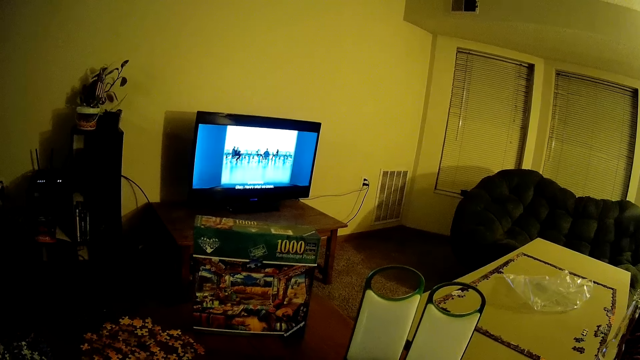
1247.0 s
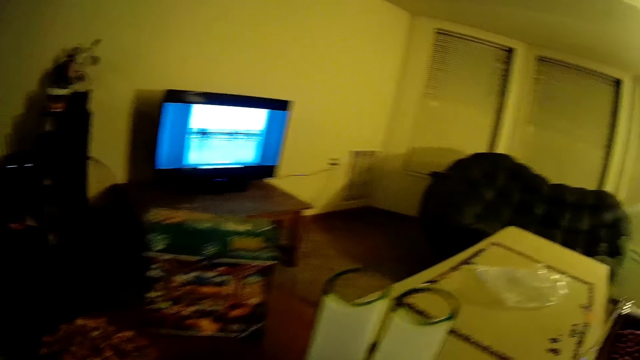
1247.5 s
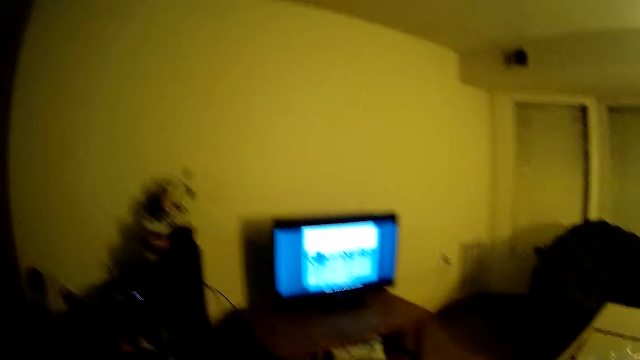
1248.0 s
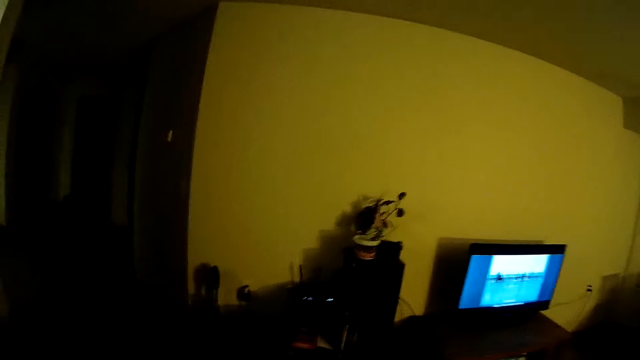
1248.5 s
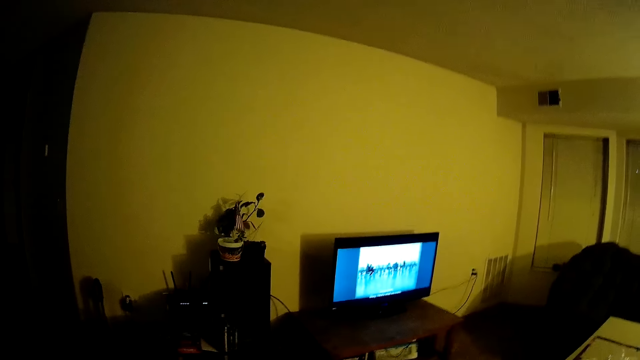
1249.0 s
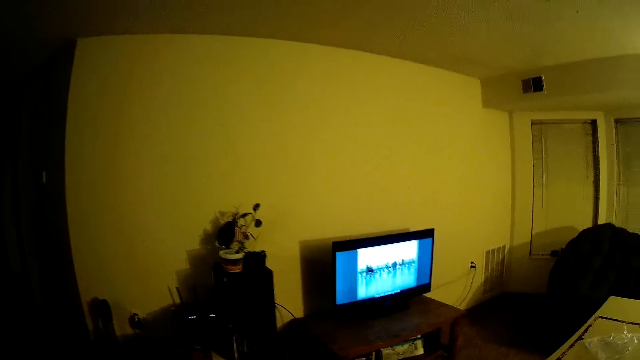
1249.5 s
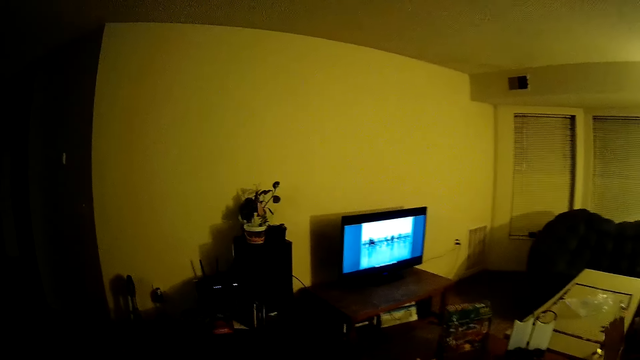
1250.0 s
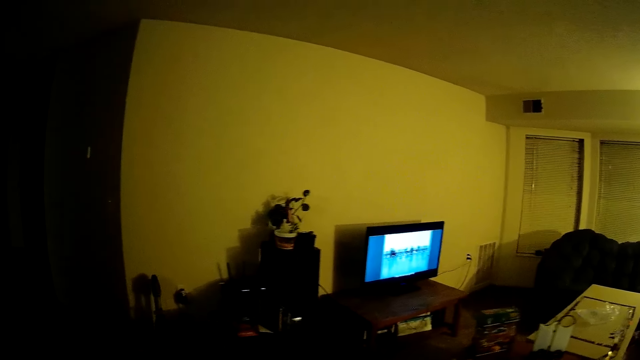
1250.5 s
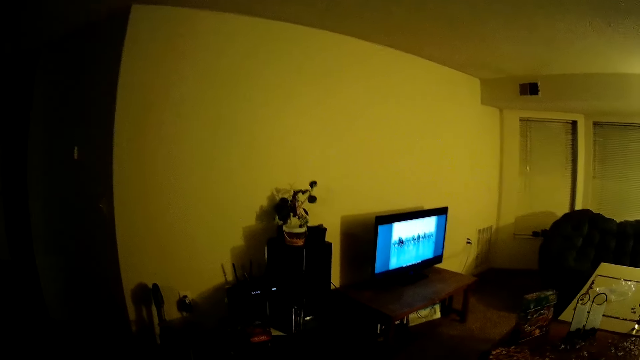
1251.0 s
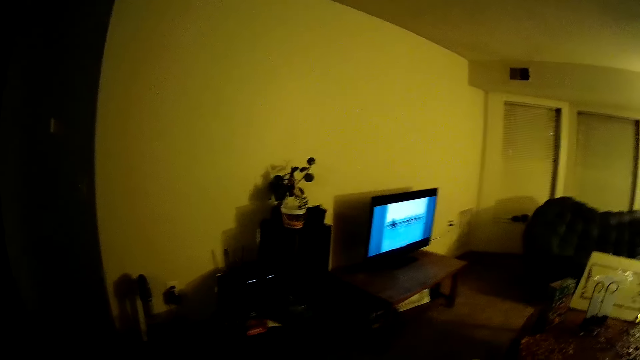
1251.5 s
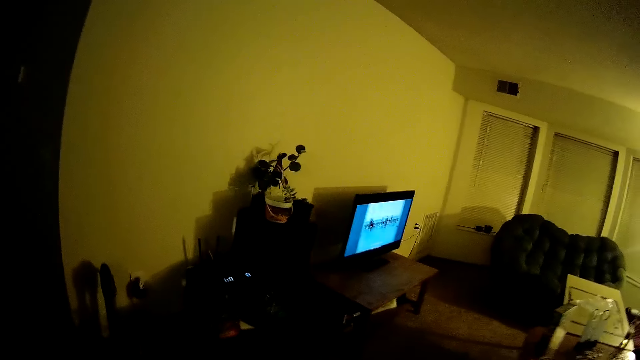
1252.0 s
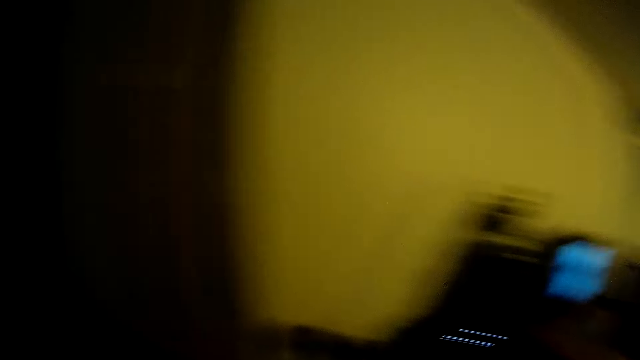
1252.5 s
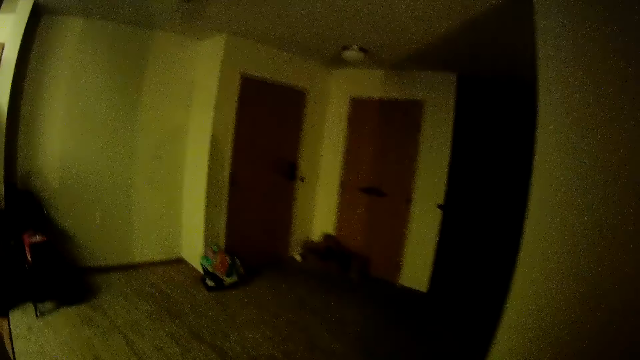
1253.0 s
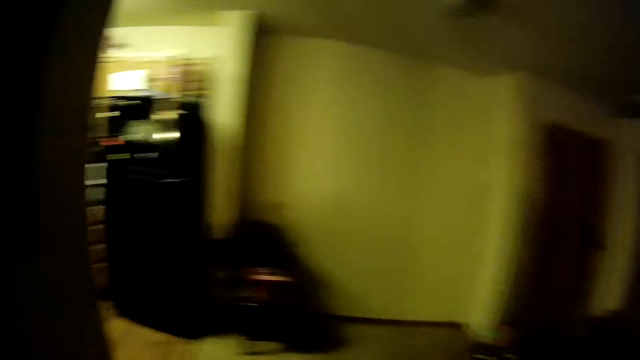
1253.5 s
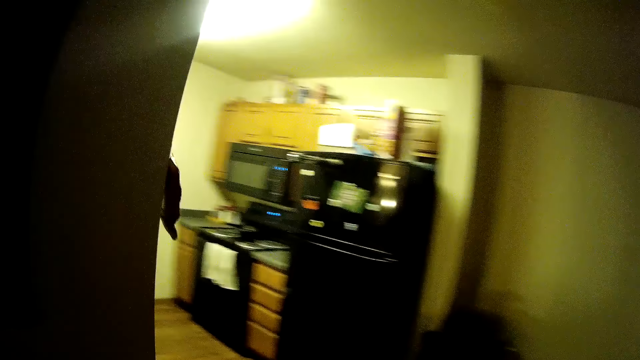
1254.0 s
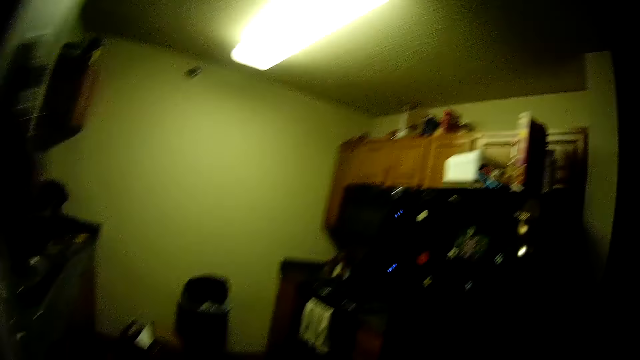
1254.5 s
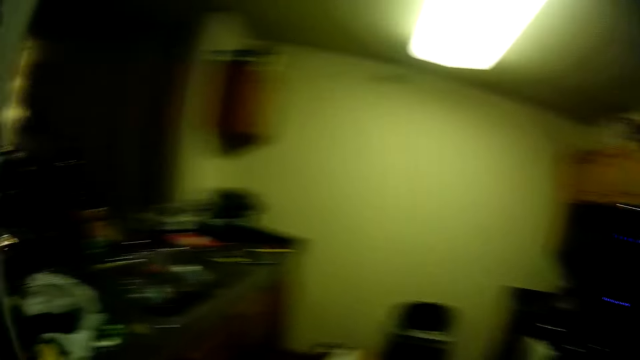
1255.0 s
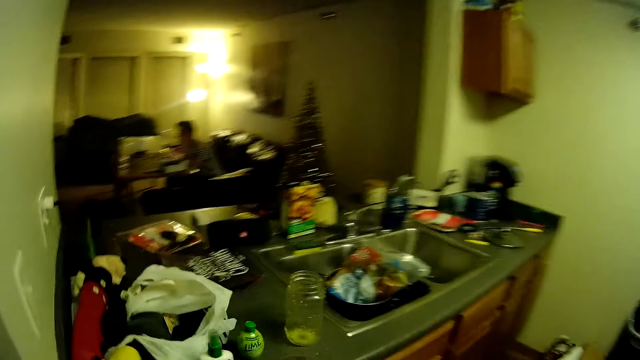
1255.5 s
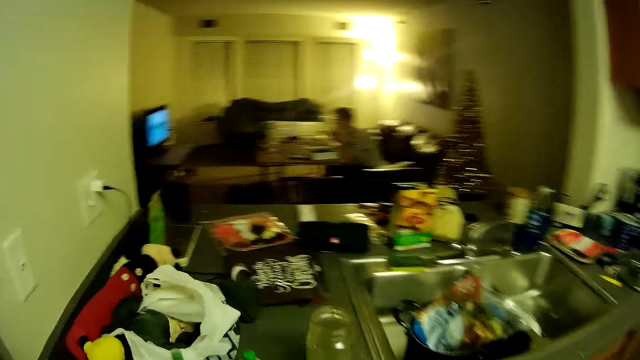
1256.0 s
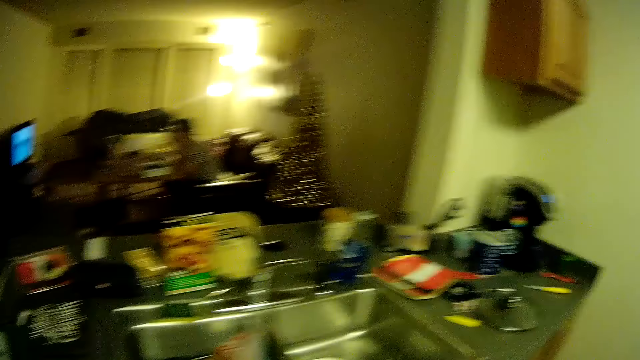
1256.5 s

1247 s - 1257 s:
The camera wearer walks.

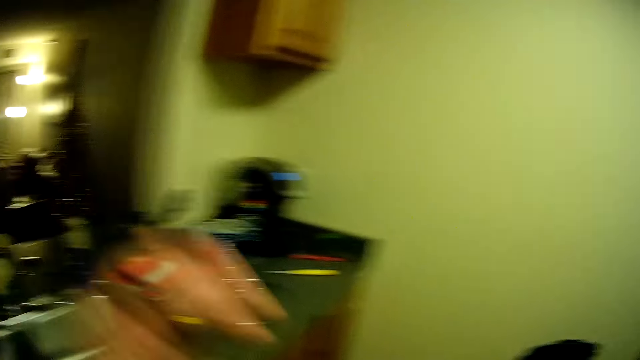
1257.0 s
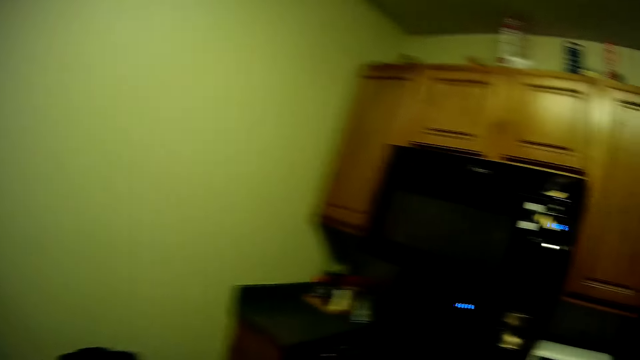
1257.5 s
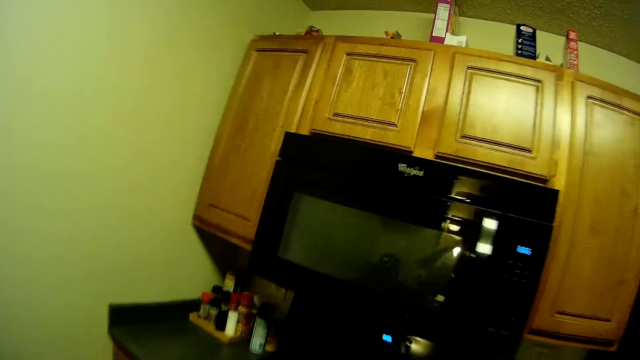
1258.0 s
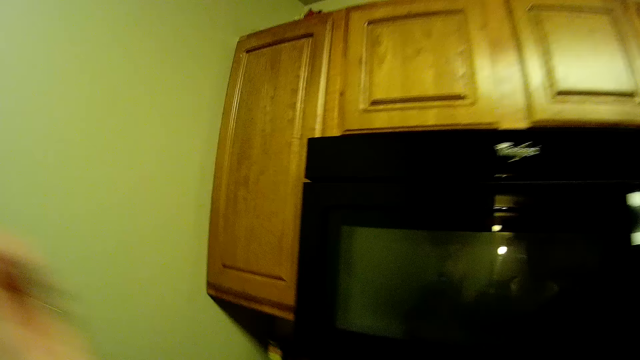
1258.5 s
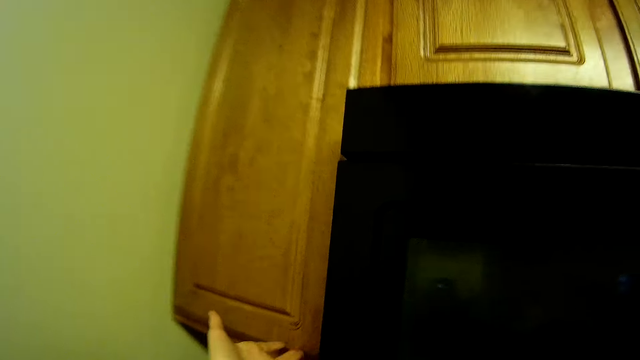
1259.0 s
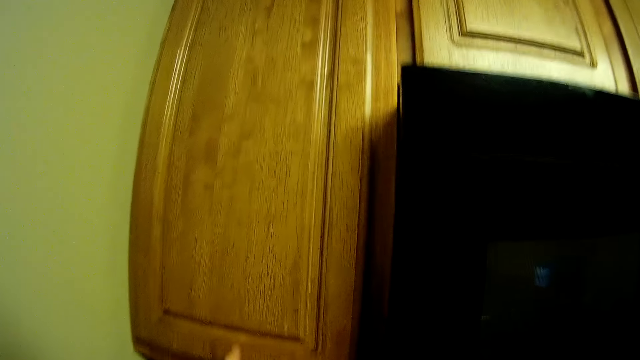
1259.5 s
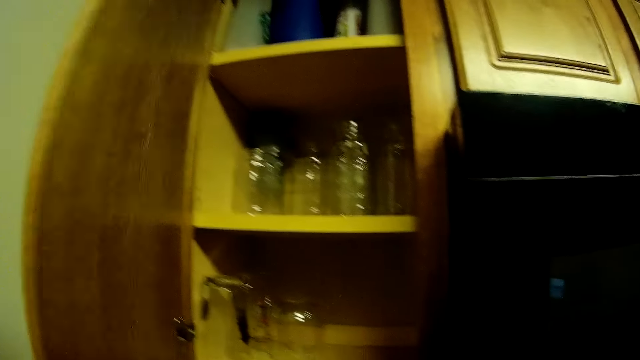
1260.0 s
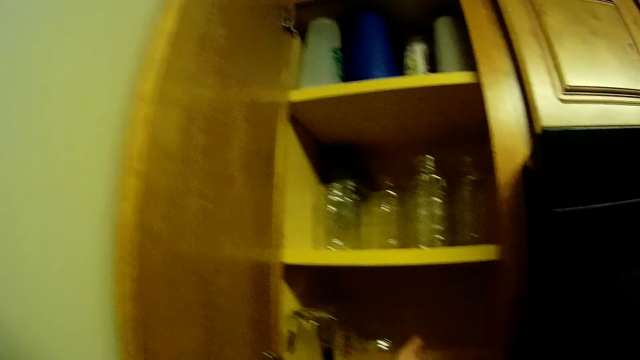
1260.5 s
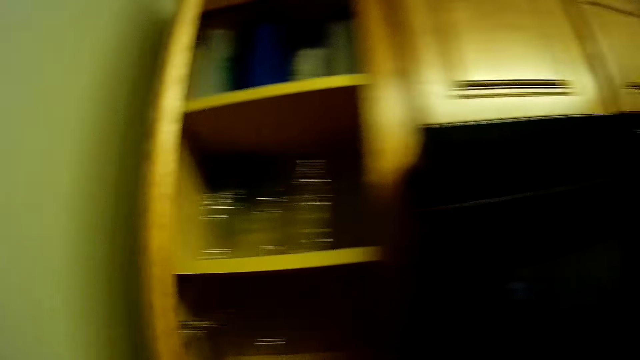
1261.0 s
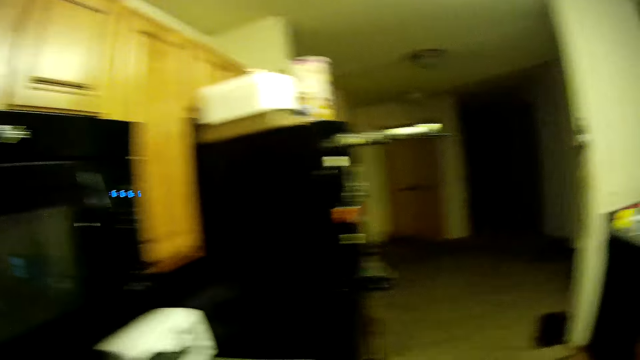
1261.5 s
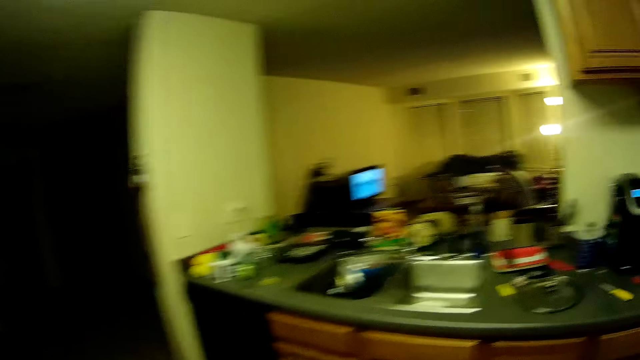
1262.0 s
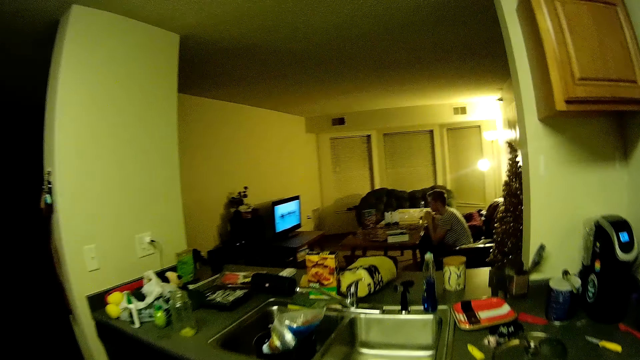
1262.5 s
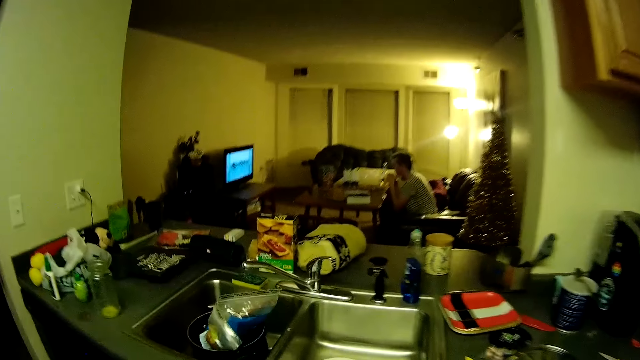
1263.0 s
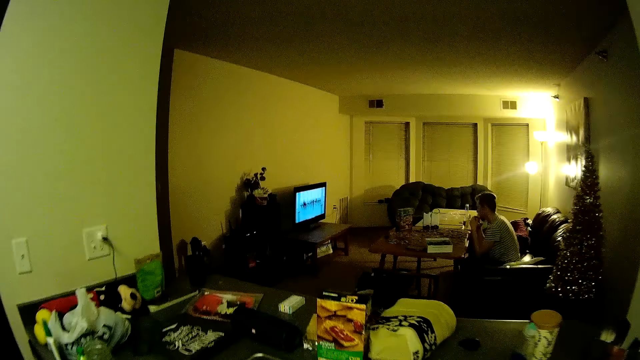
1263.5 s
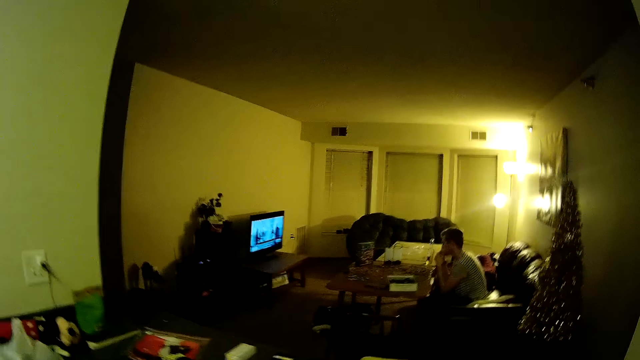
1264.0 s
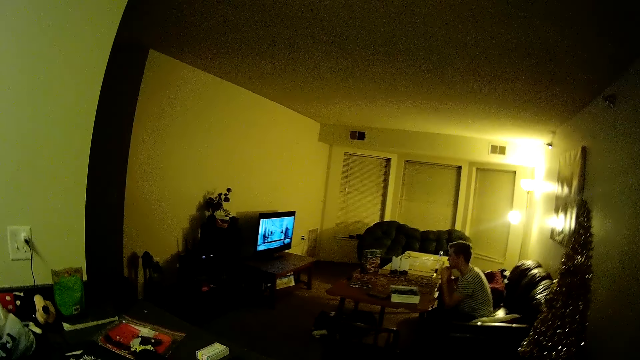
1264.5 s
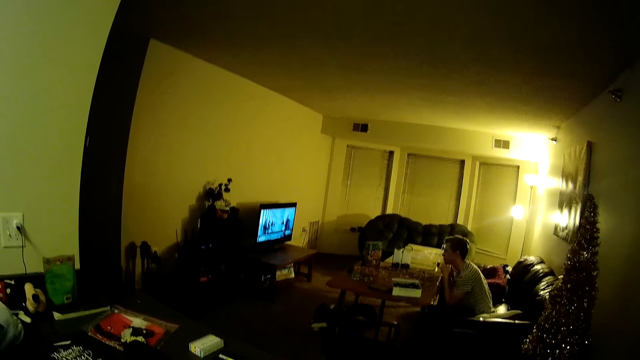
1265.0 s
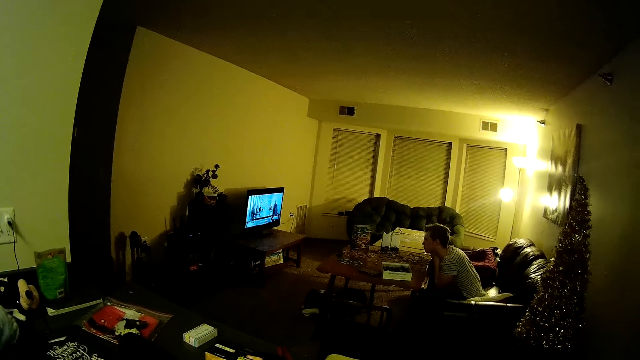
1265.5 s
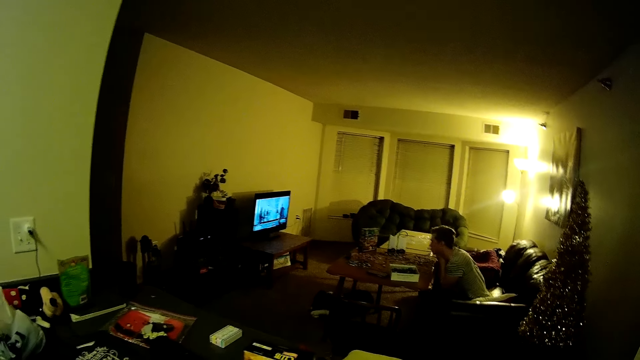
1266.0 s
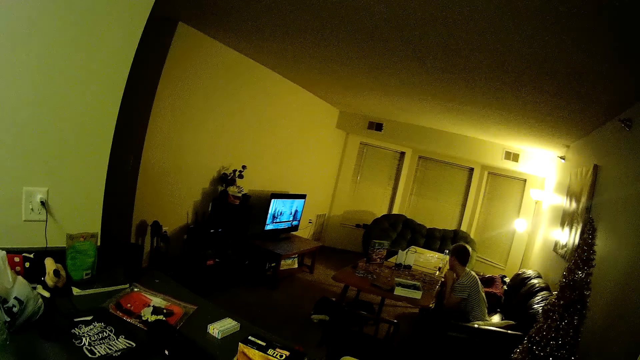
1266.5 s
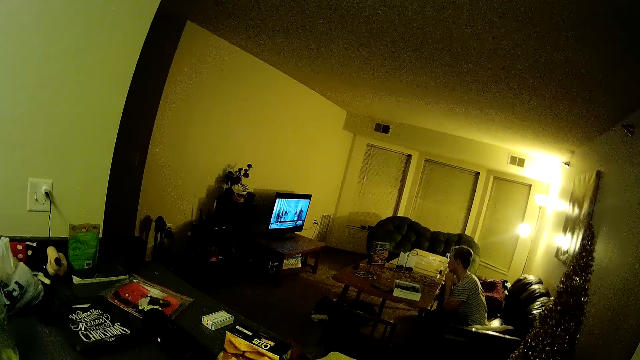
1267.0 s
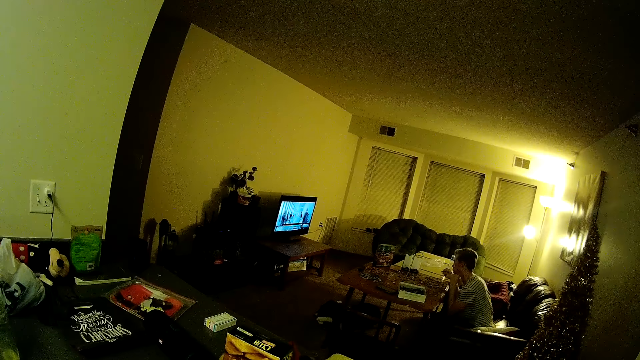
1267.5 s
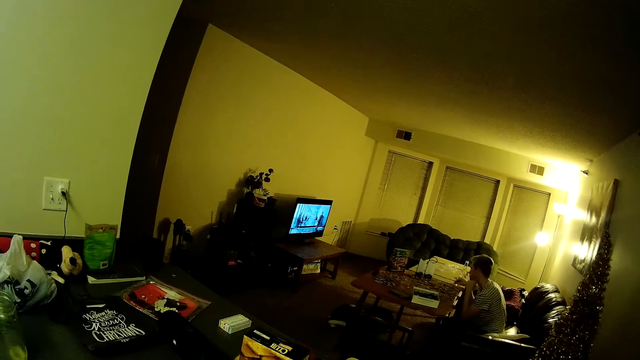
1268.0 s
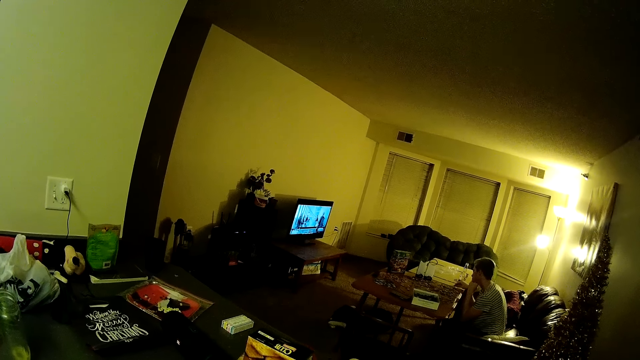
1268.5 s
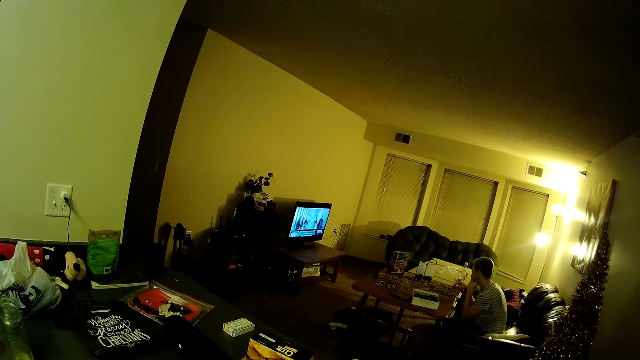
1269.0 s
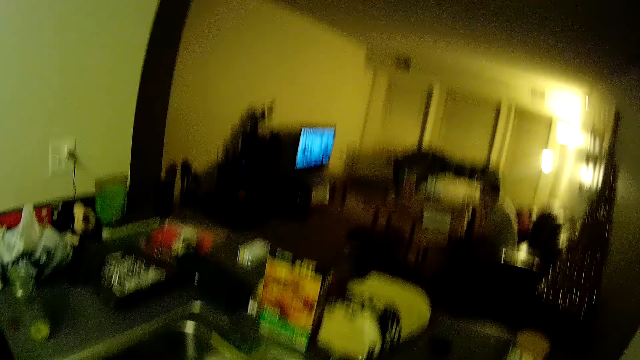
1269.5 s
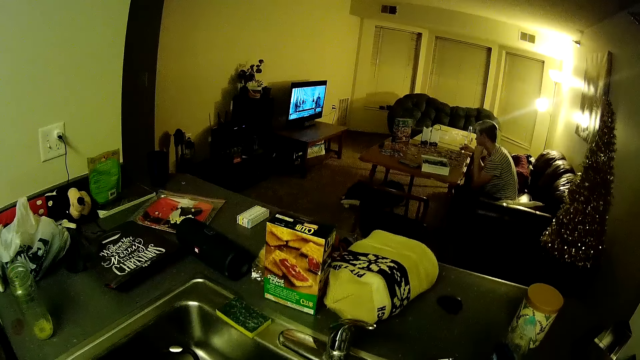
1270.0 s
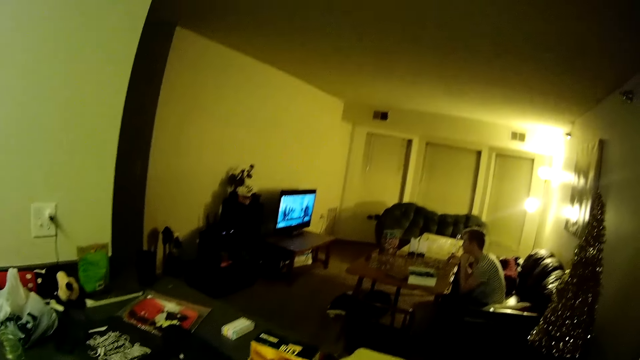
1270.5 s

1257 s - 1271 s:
The camera wearer opens a cupboard drawer or cabinet. They look in the cabinet. They walk. They look at the counter.
